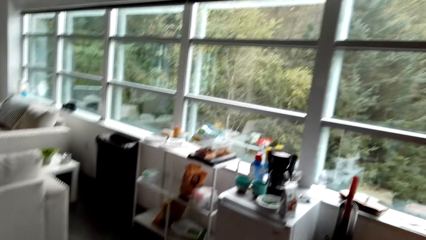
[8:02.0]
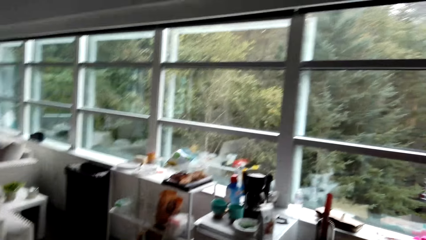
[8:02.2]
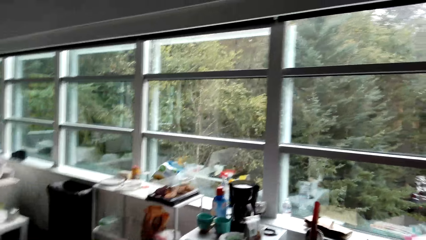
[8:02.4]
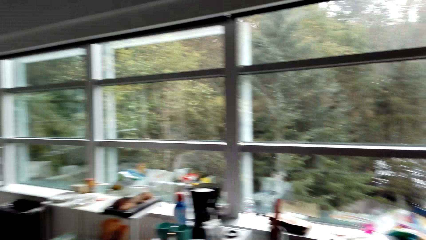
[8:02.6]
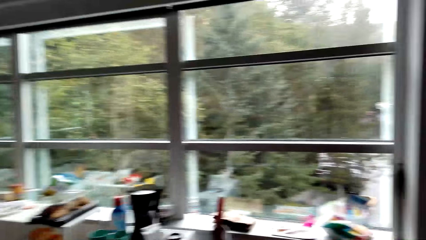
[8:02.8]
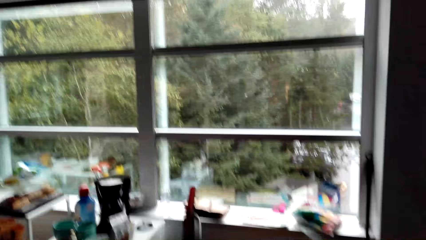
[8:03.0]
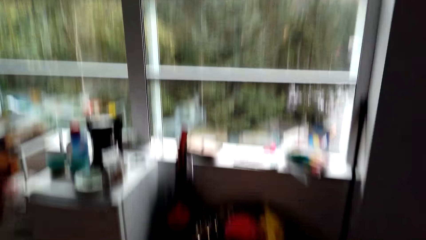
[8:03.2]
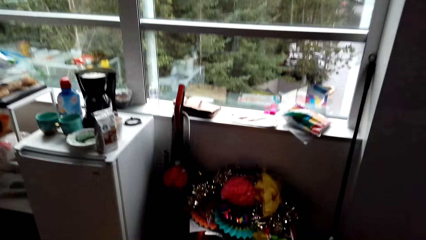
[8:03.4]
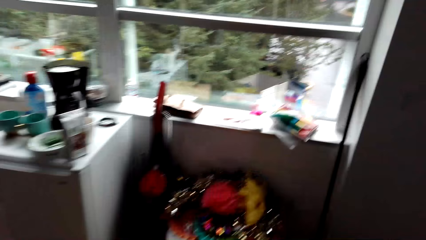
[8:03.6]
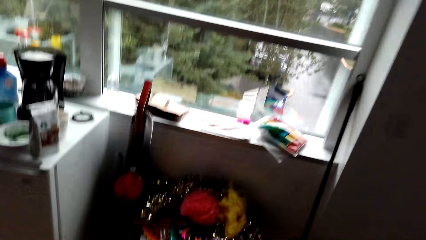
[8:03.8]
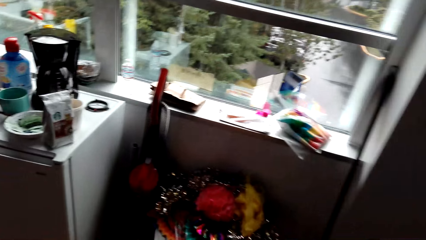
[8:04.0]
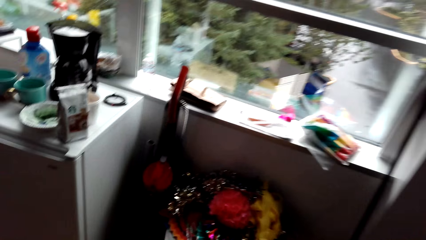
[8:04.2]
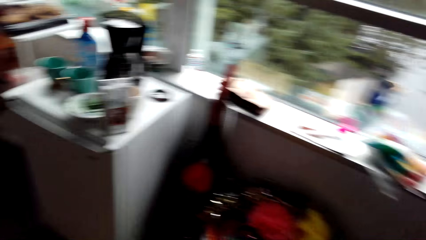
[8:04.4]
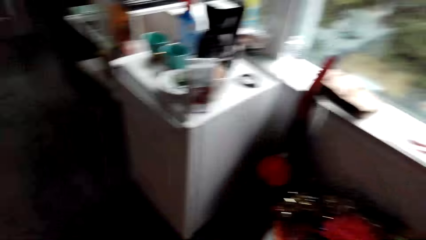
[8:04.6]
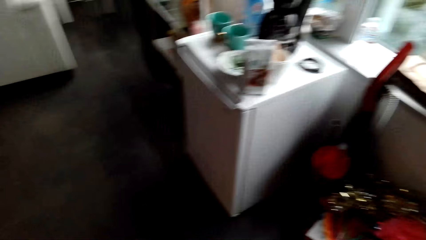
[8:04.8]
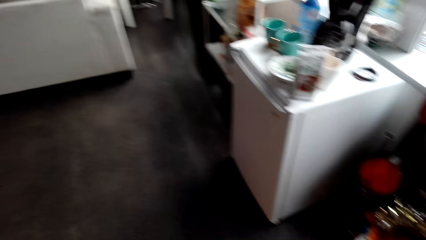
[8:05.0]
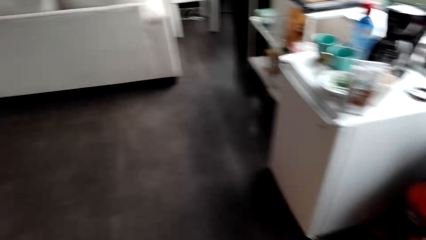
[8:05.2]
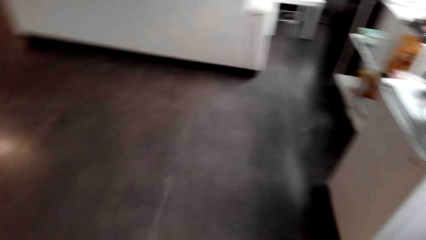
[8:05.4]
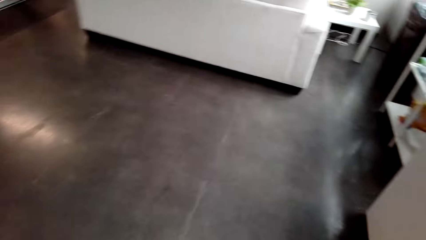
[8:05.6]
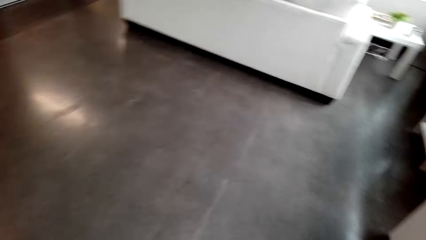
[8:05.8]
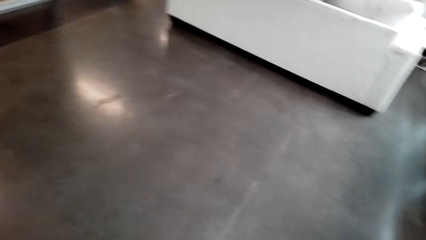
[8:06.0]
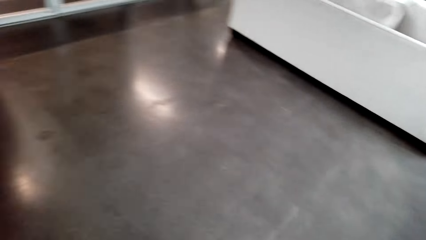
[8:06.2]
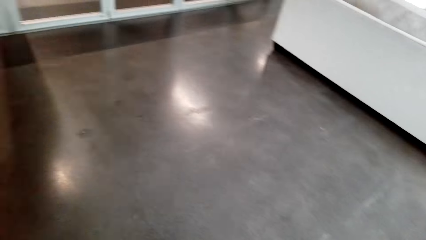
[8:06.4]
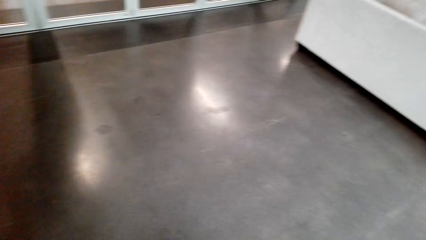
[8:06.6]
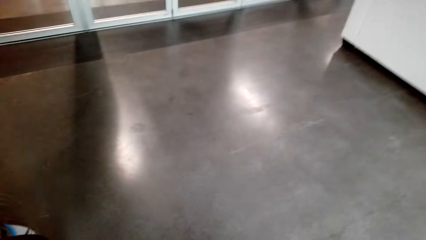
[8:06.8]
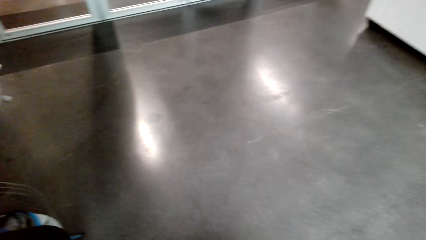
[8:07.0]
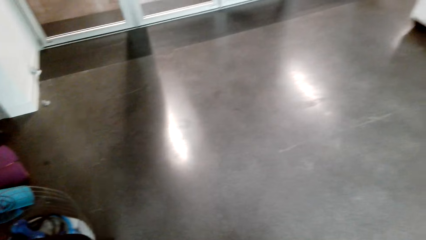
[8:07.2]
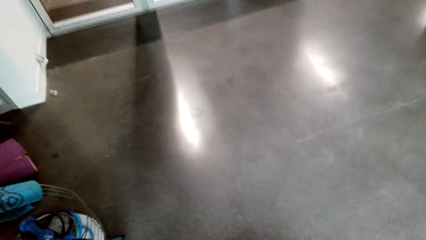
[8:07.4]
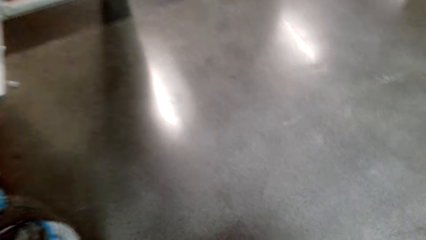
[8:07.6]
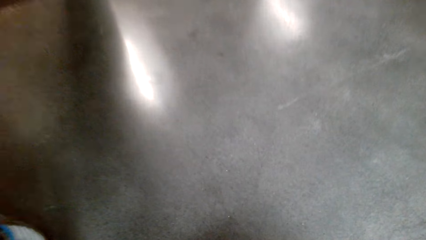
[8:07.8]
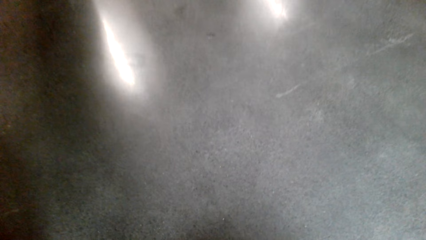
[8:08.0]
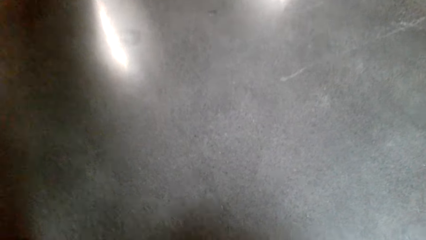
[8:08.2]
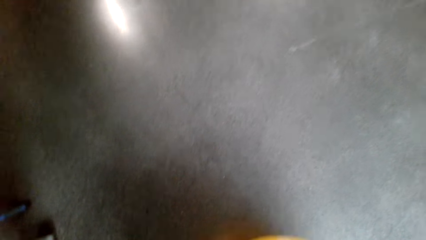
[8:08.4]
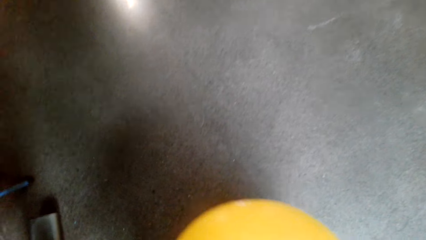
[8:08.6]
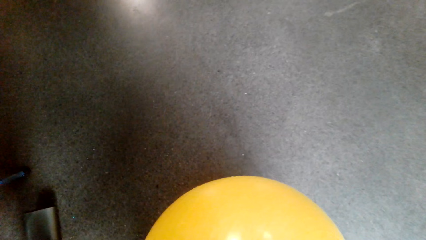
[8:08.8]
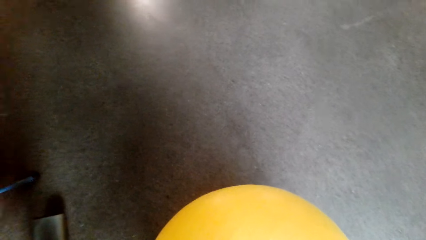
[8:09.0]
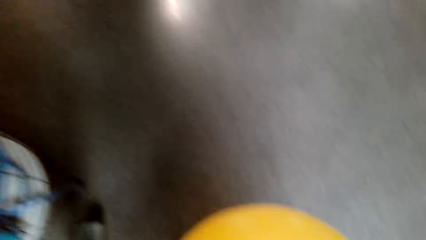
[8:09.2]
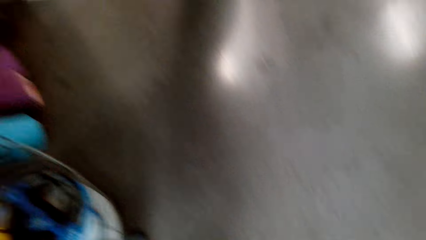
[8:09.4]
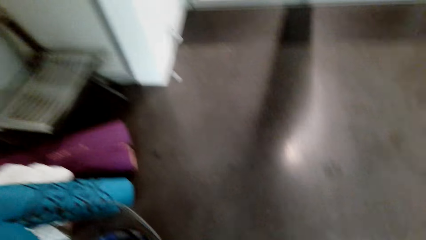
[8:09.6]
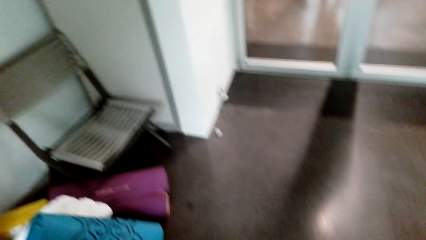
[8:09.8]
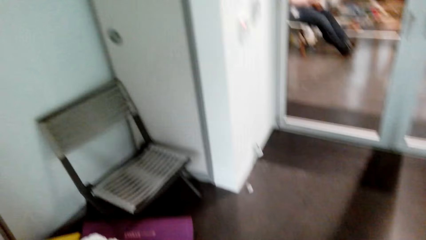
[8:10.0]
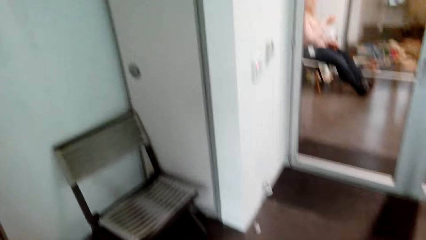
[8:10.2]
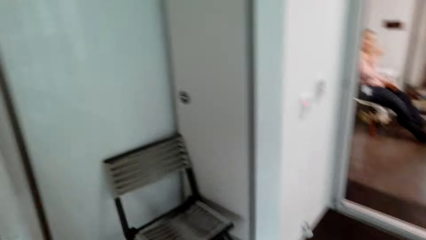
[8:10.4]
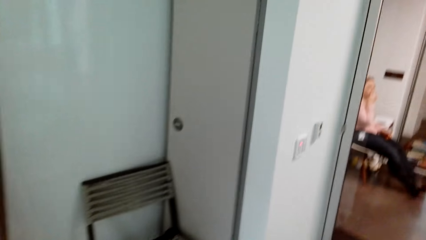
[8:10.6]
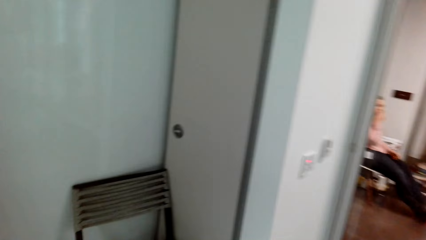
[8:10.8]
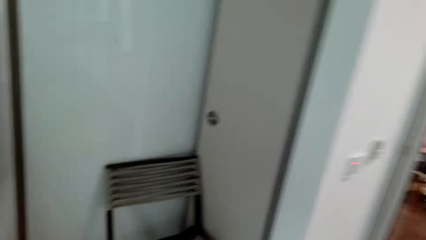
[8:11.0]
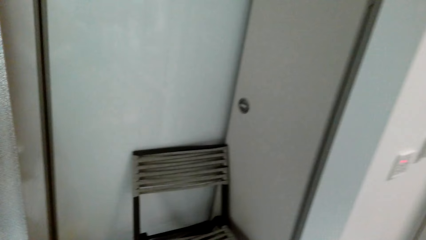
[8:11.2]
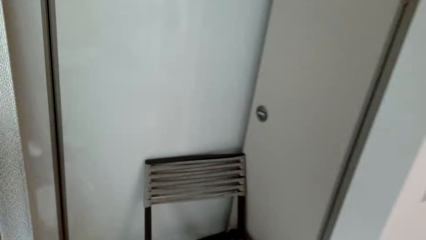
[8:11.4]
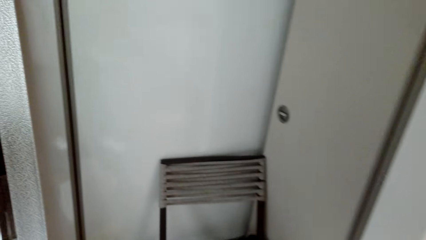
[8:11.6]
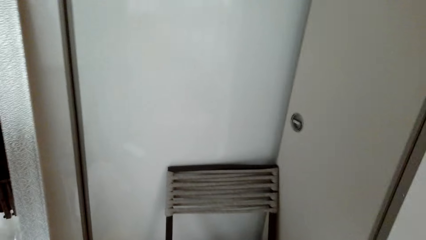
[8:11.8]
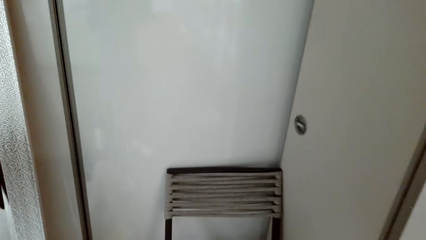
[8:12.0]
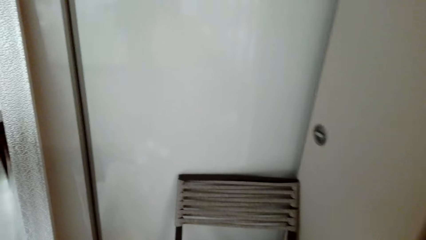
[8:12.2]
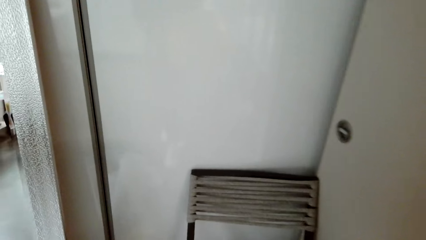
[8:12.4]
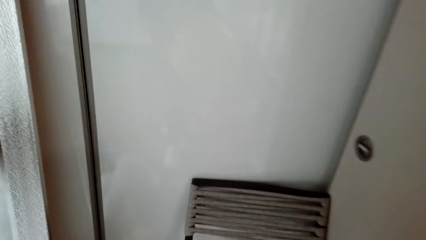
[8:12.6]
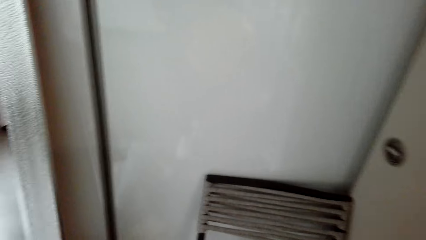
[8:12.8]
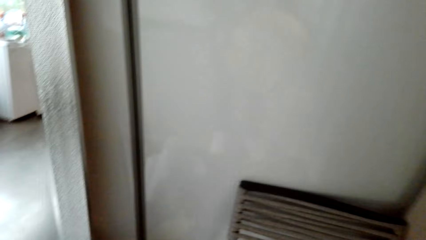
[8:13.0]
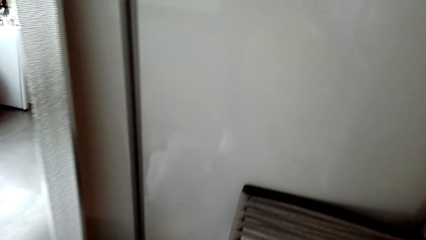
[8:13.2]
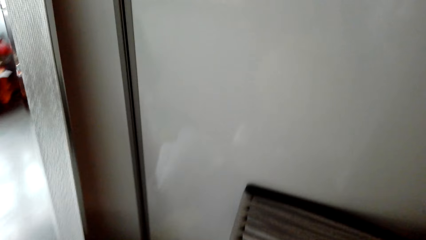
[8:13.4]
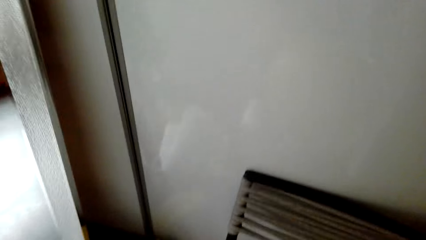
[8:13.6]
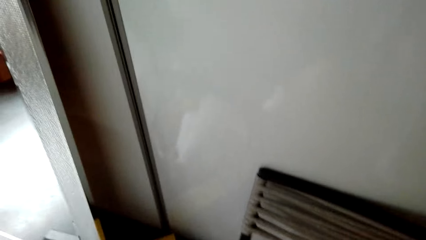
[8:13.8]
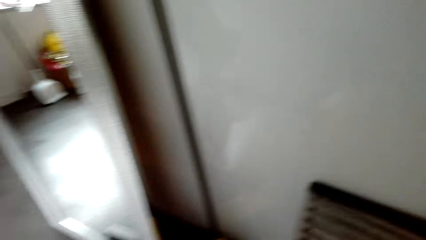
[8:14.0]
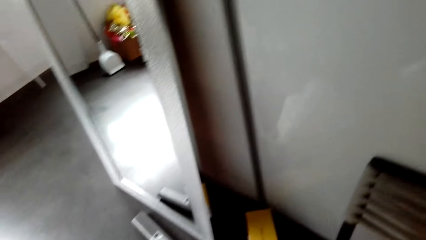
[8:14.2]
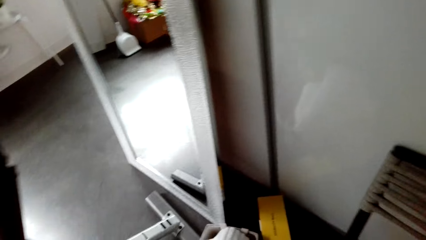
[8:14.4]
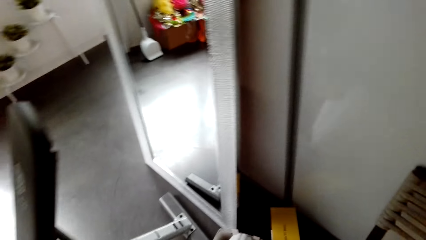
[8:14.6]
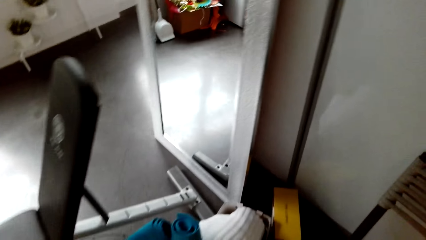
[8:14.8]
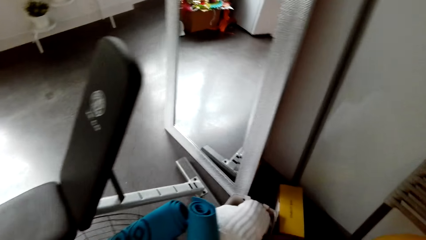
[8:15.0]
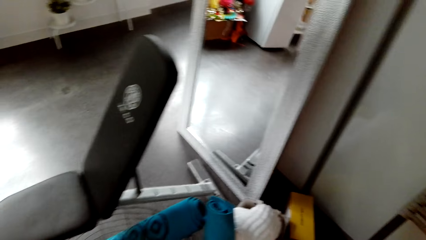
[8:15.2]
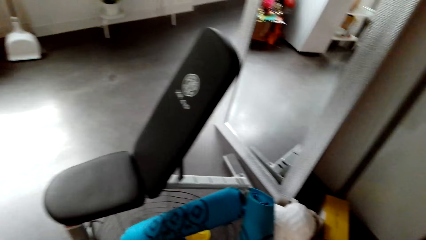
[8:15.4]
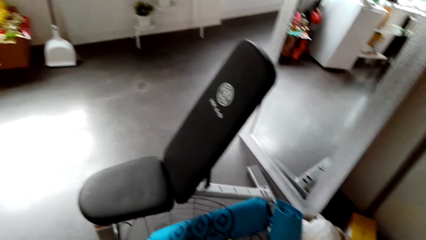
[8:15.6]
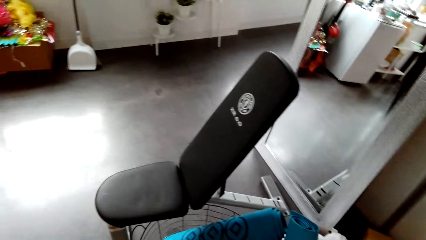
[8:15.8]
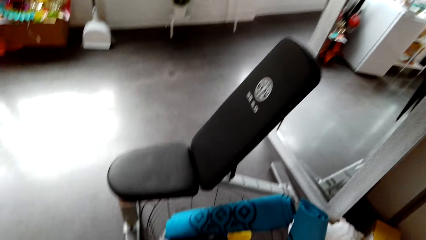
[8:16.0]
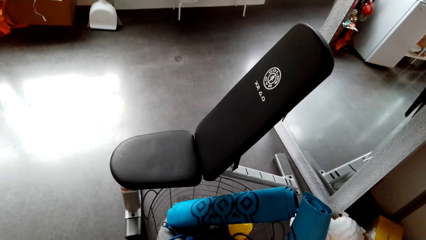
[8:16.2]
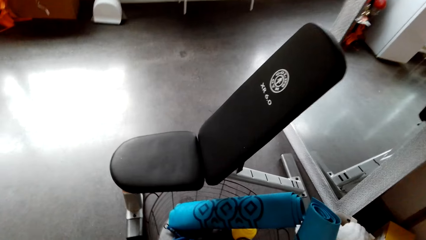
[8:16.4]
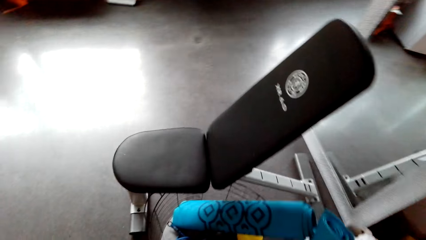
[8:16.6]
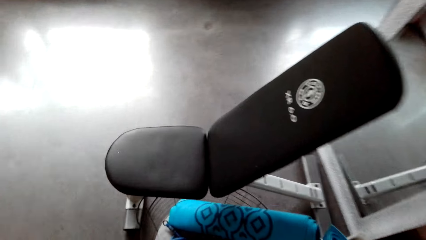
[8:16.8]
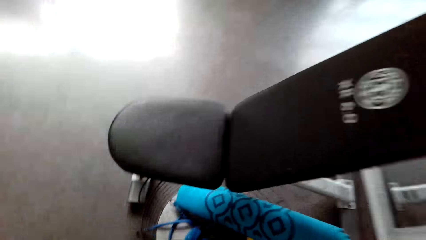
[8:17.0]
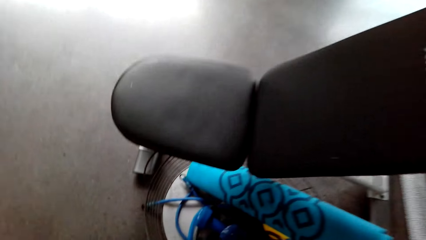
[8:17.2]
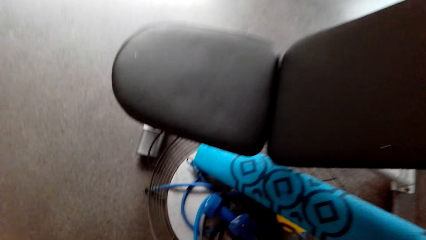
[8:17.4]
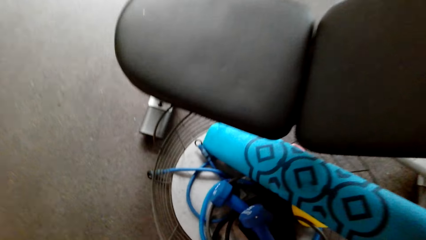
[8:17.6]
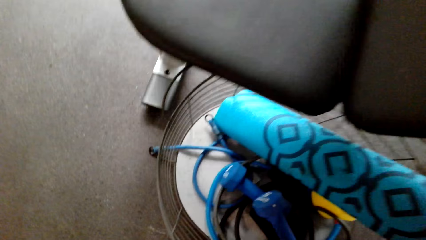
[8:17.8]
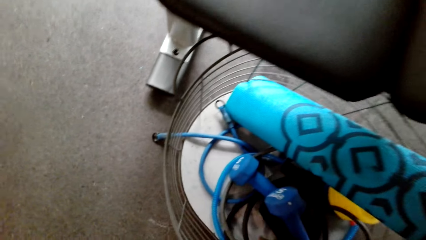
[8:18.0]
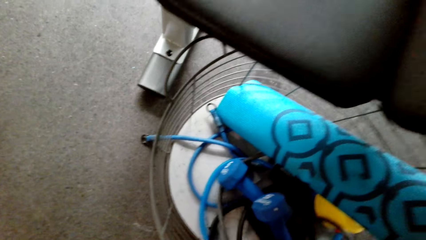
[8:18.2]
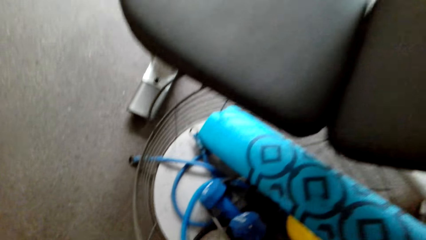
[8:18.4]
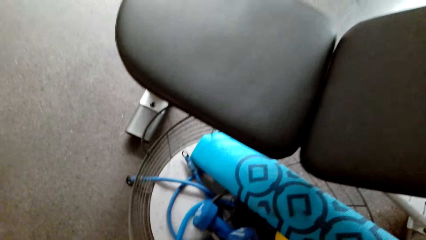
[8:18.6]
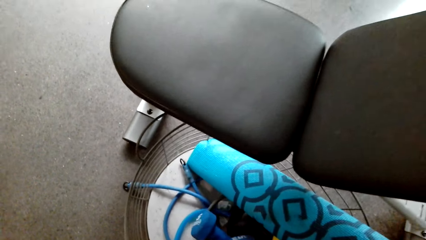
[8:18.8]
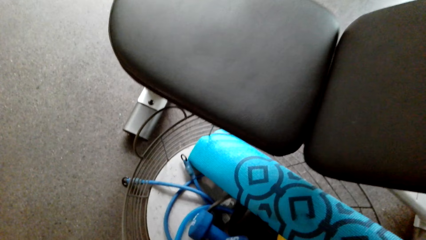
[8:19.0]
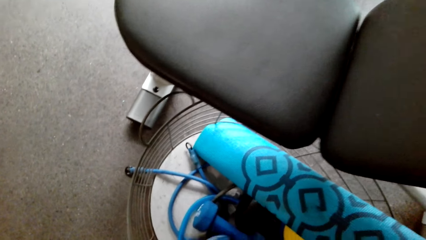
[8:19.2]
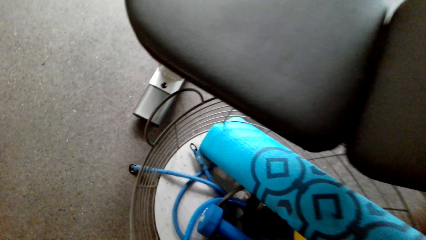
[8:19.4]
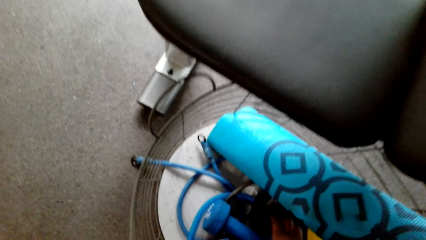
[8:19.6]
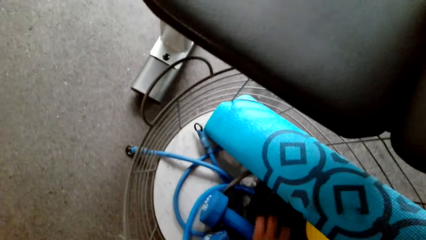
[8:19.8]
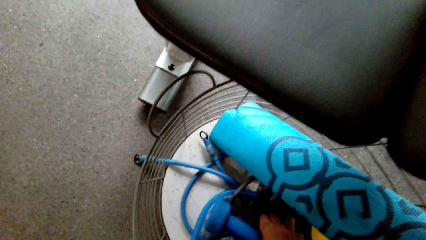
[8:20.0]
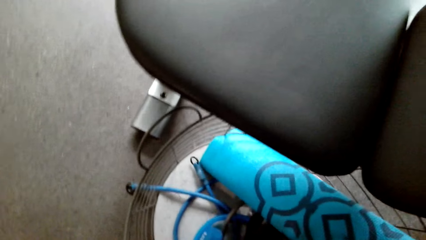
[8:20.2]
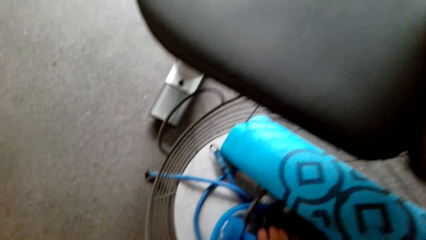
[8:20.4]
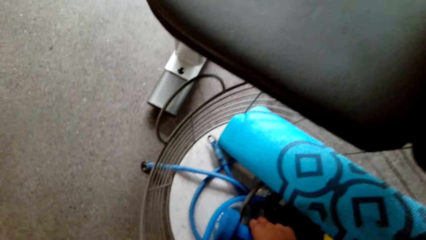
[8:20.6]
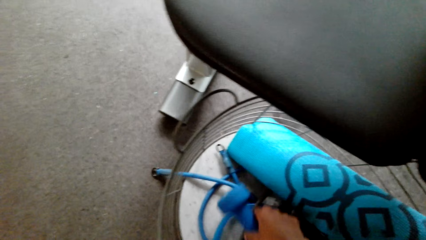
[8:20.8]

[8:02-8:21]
The camera wearer moves a ball. They stare around the house. They move a weight.
